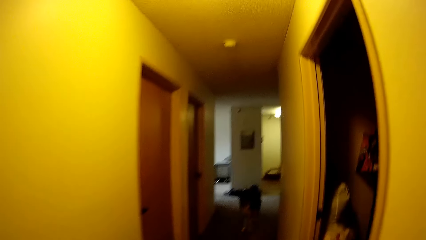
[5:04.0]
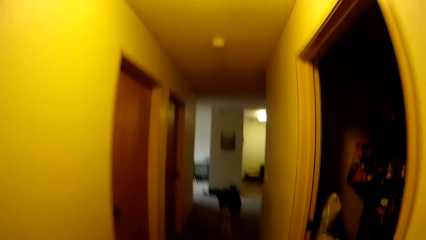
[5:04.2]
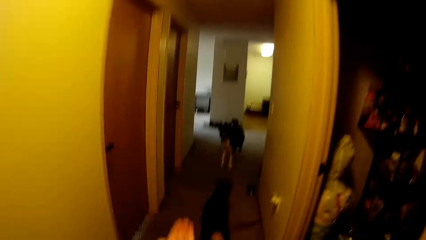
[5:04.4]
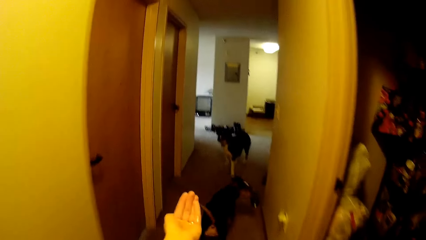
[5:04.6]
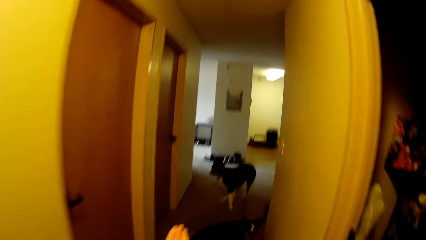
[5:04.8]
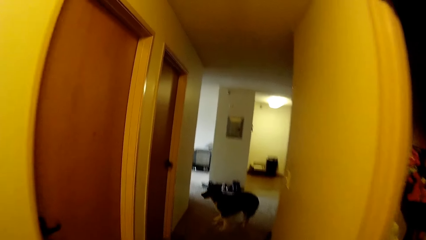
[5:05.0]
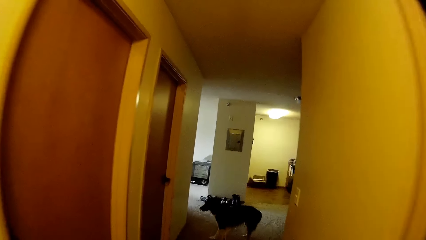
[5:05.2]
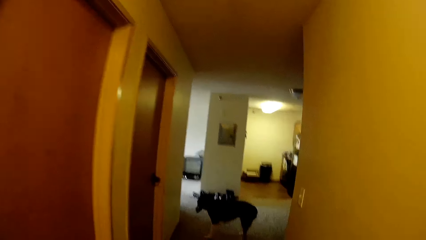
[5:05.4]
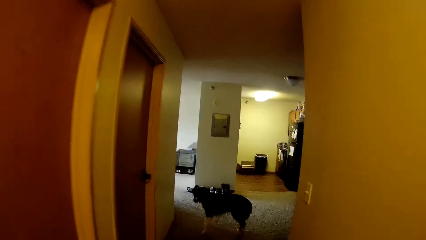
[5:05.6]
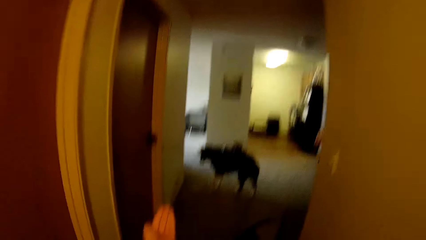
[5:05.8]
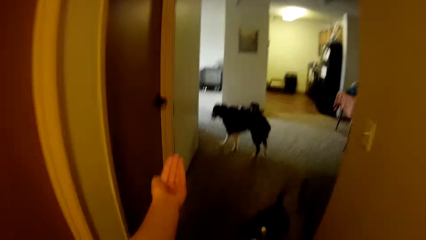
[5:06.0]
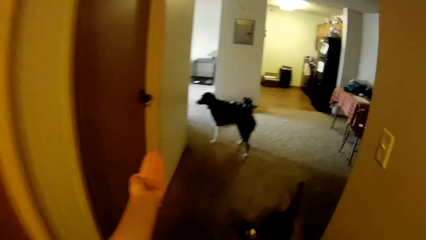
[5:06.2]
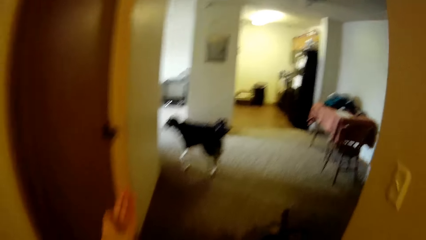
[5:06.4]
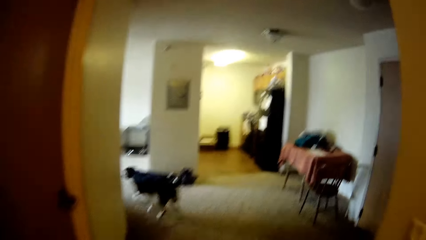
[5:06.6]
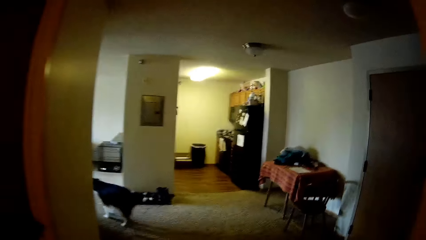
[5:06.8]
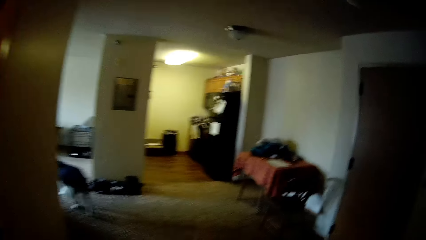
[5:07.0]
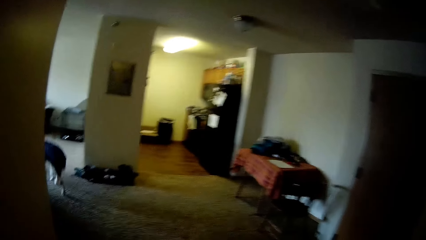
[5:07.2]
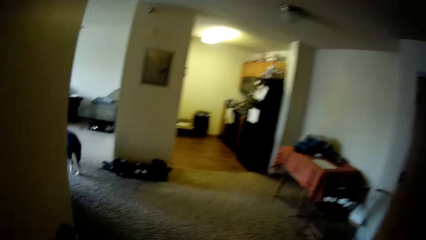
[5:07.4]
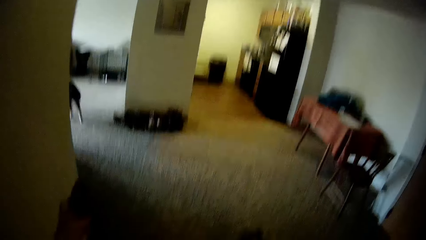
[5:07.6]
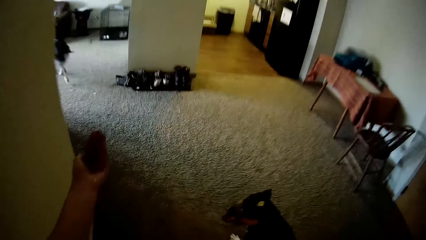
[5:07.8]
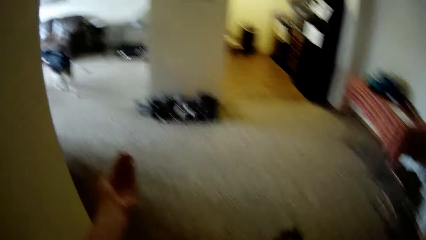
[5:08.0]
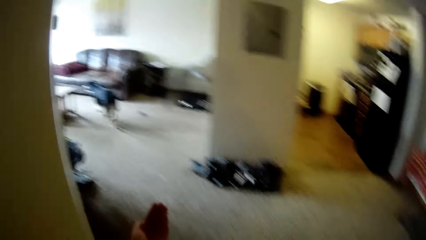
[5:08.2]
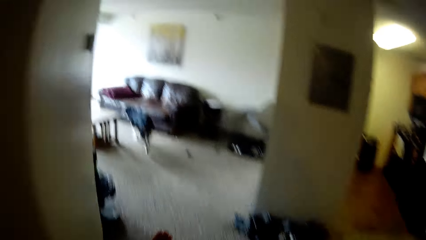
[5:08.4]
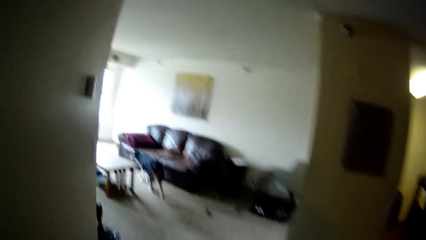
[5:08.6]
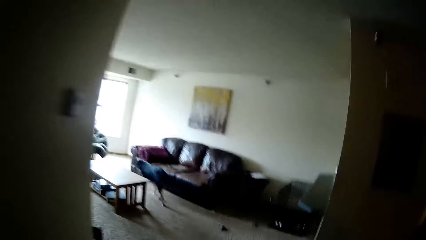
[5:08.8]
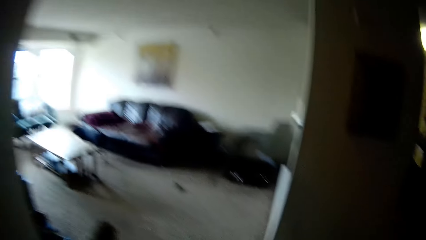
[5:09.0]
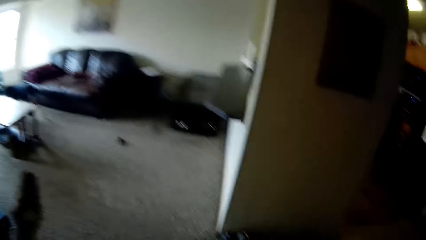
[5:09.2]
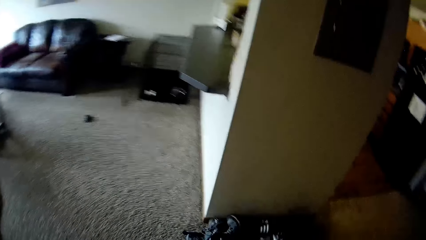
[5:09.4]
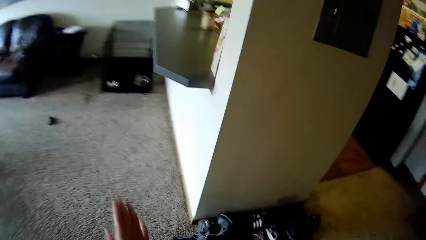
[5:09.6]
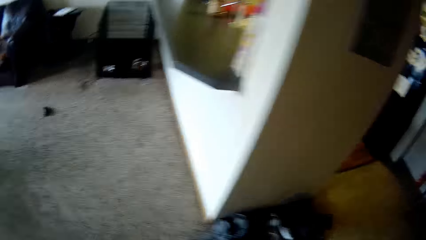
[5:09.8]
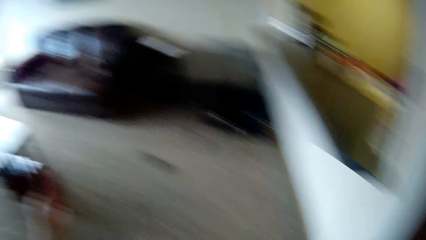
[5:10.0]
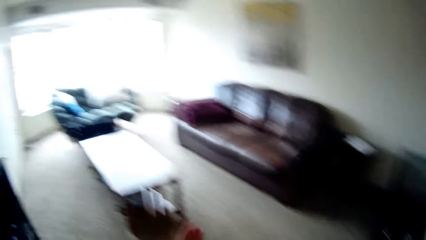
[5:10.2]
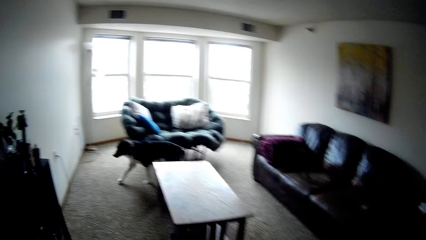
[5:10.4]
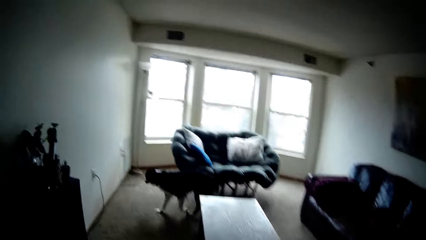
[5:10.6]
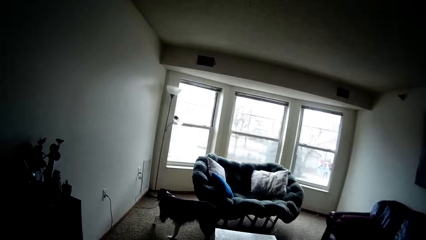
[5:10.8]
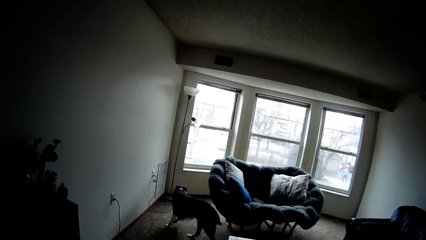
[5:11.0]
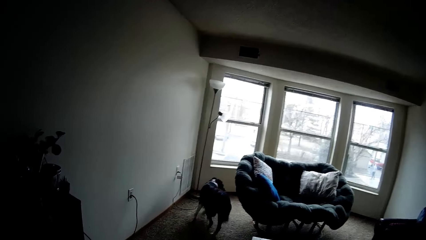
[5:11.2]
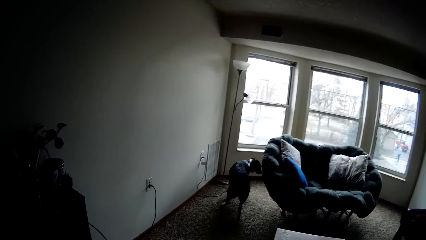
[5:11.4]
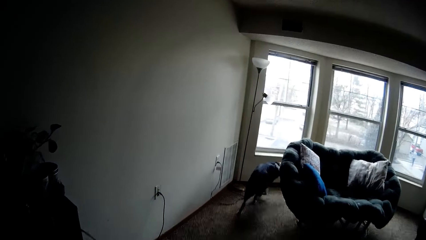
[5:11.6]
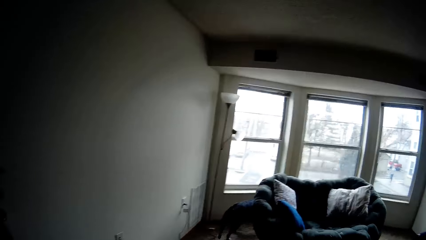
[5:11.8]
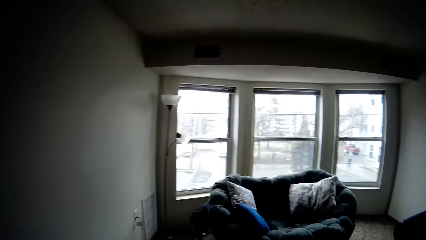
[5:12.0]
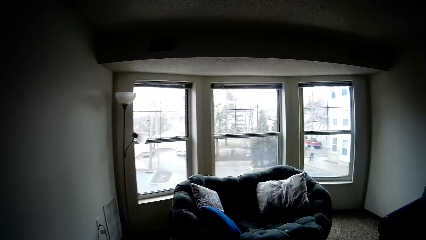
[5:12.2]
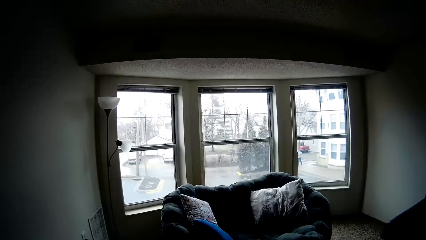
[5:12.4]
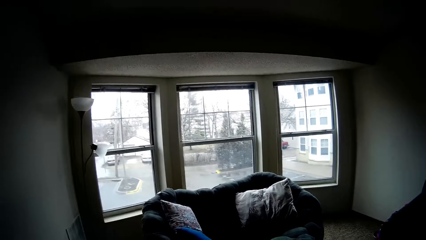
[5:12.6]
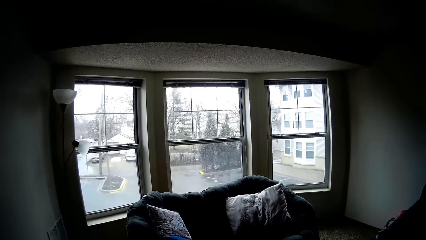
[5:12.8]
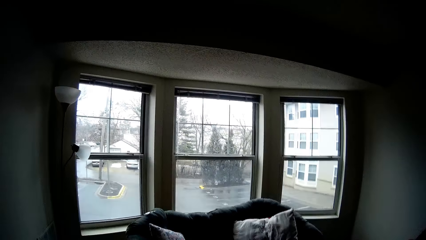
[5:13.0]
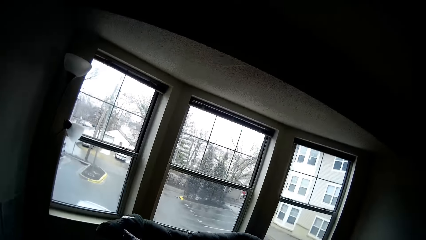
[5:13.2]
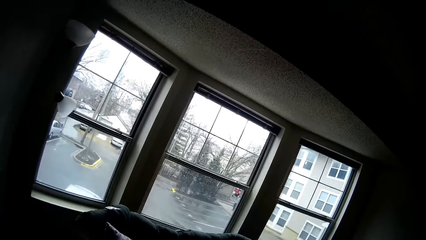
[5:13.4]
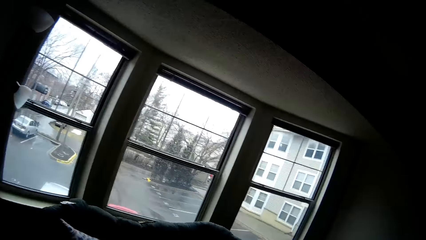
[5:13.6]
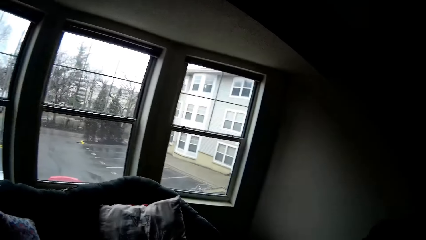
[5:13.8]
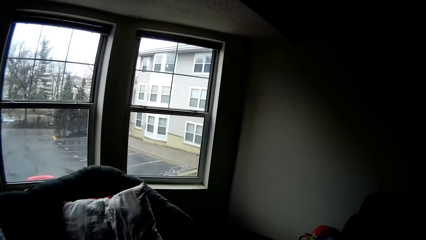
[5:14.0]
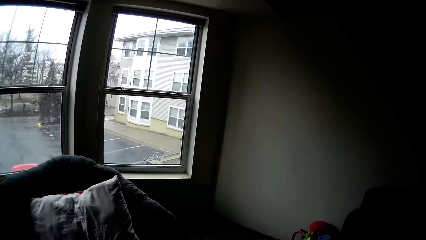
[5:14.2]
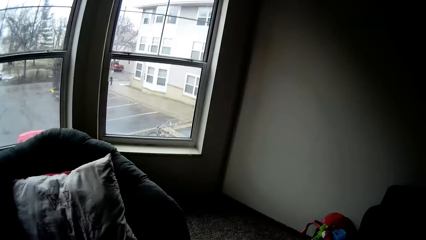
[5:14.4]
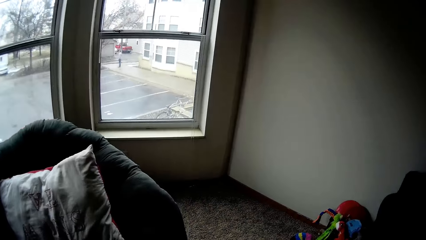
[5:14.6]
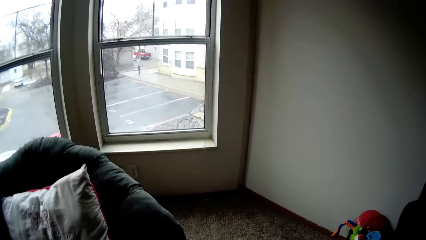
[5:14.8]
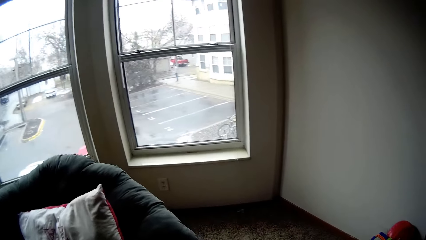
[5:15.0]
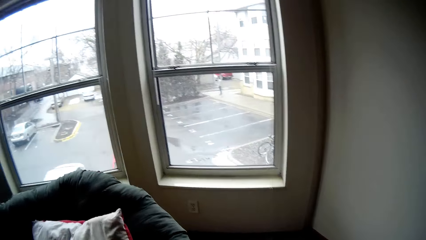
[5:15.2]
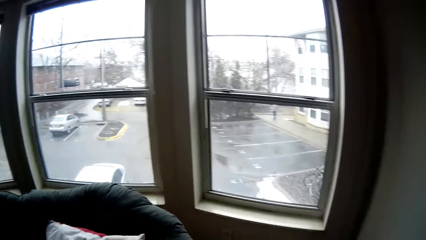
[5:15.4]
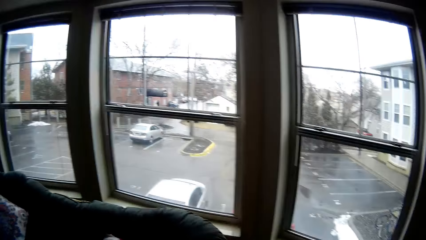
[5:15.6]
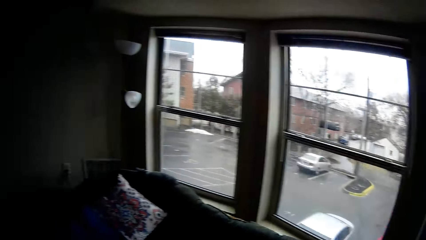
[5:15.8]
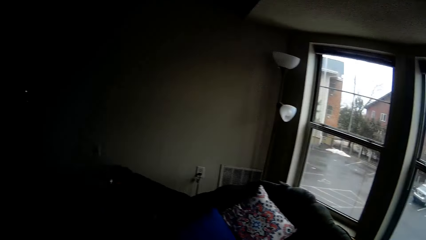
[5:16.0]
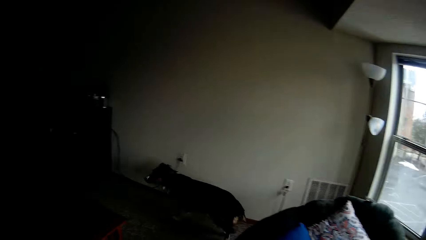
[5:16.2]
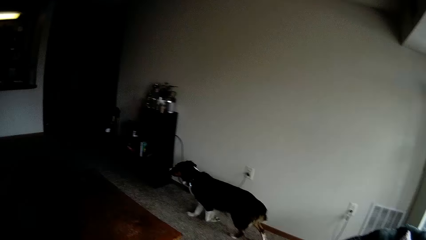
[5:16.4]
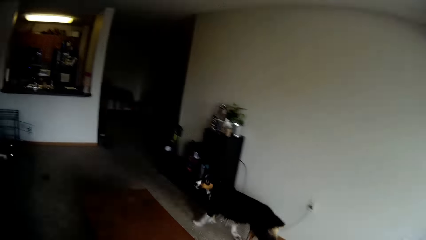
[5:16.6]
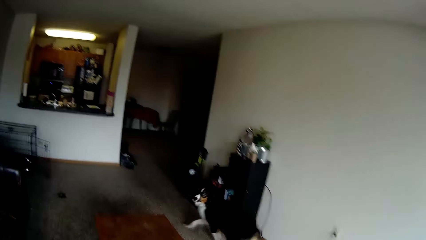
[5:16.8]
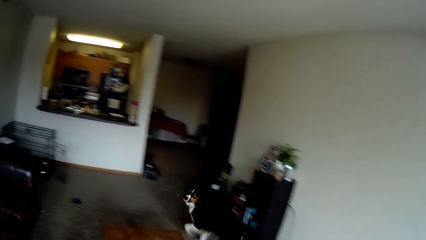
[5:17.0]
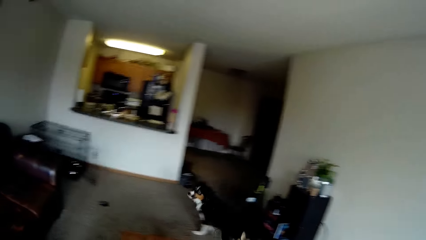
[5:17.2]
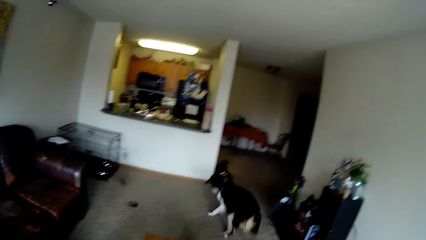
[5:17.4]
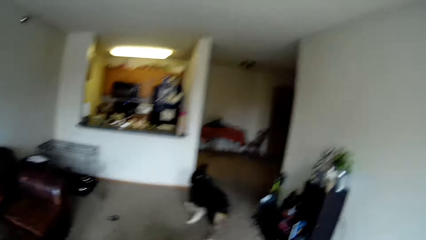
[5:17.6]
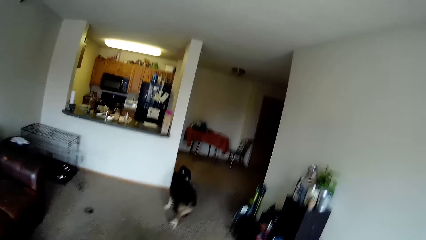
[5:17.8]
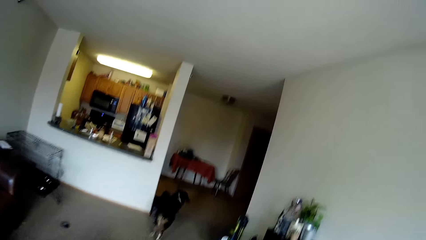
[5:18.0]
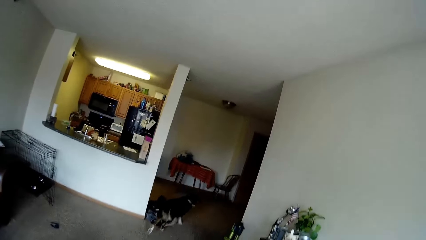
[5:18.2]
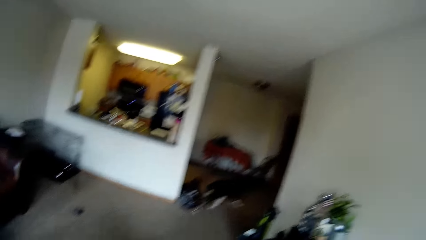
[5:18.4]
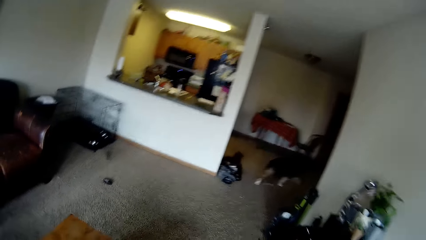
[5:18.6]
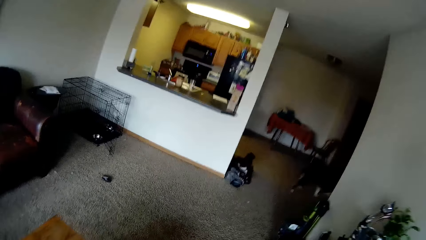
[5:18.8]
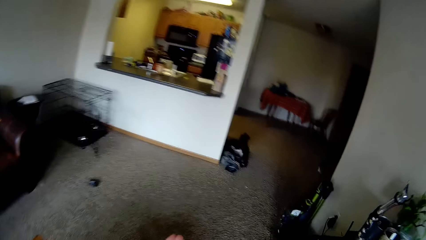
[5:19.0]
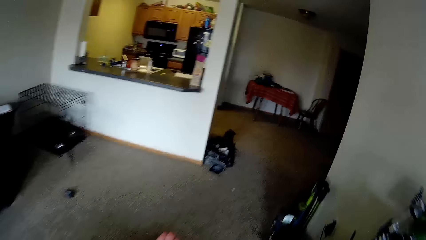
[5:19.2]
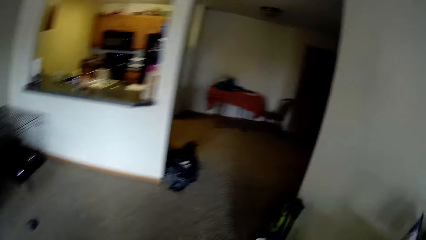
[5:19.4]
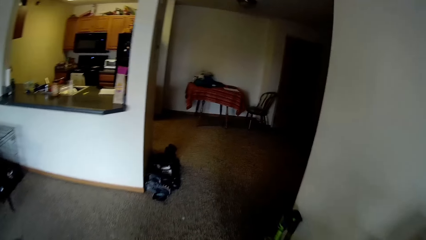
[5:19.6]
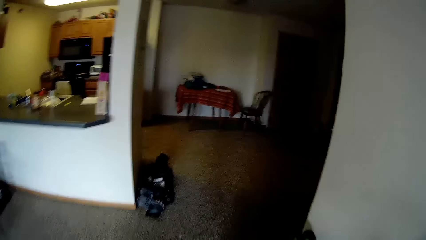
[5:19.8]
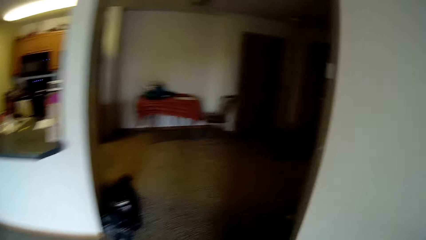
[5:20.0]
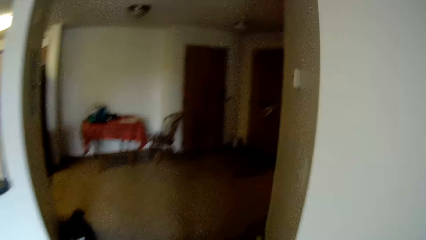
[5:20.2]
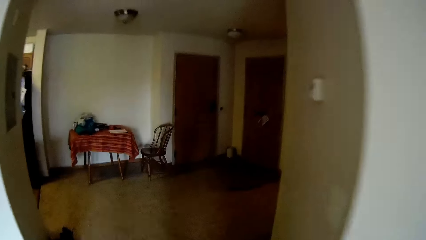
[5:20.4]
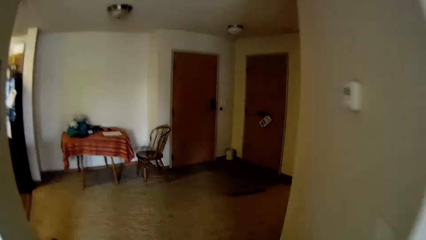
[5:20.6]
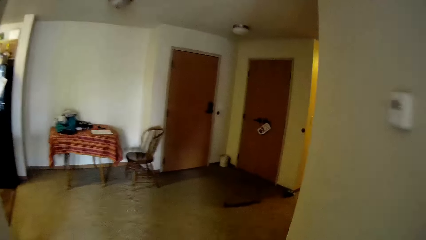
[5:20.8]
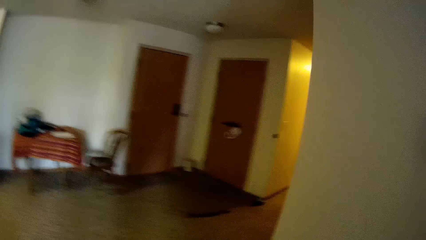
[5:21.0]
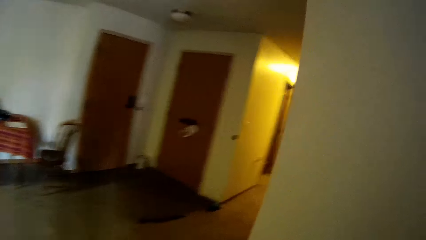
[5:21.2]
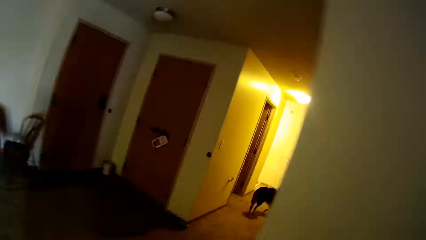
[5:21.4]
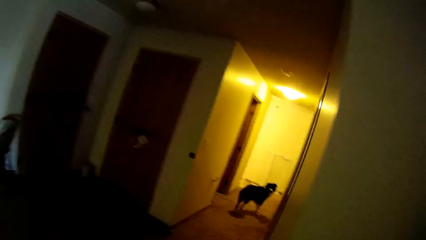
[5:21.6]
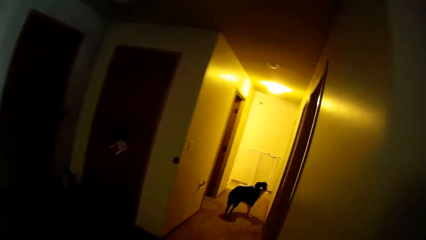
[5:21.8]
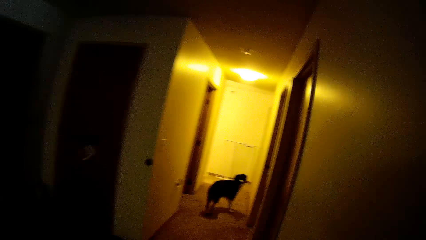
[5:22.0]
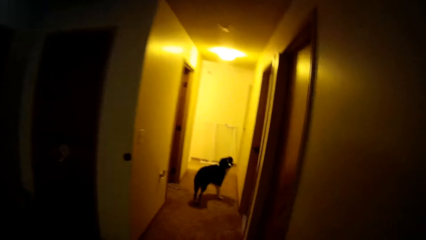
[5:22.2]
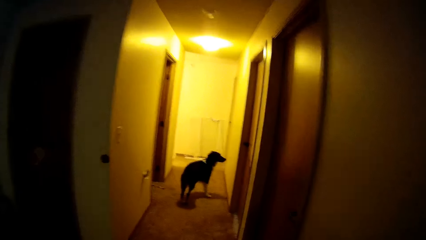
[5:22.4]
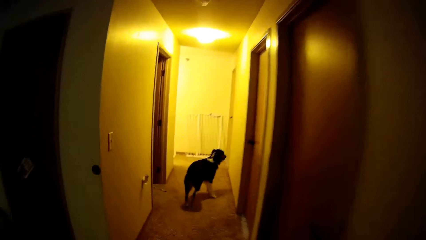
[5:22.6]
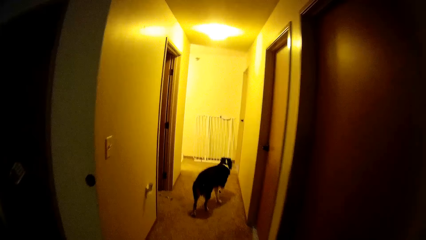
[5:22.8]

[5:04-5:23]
The camera wearer follows the dog around the house.
